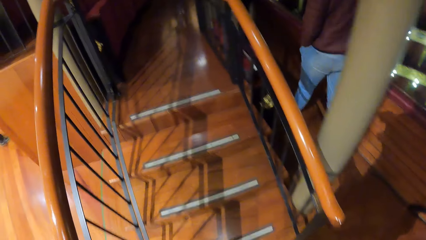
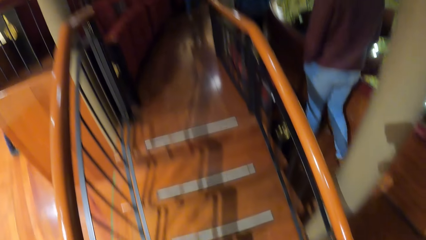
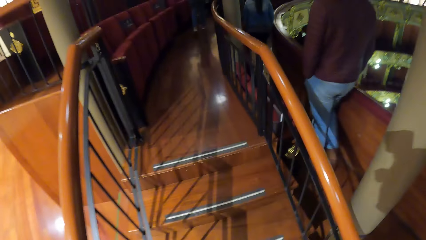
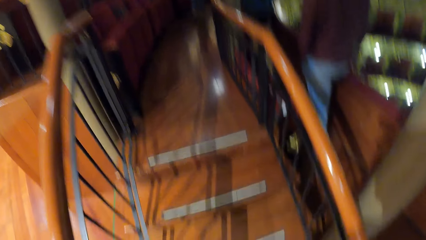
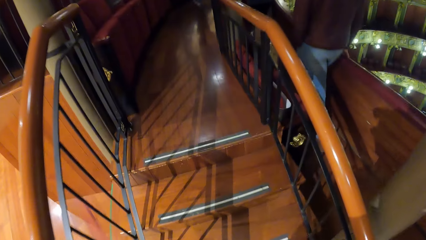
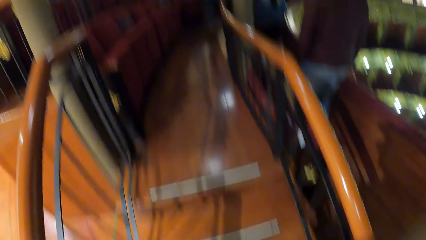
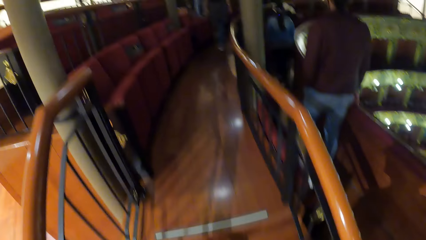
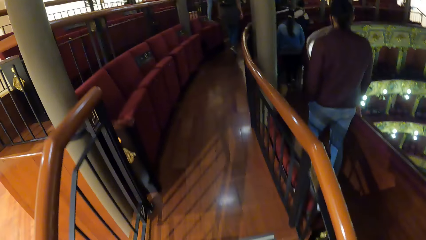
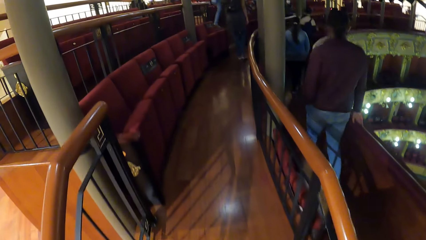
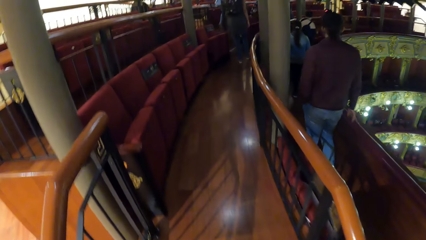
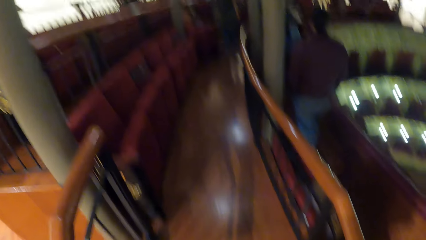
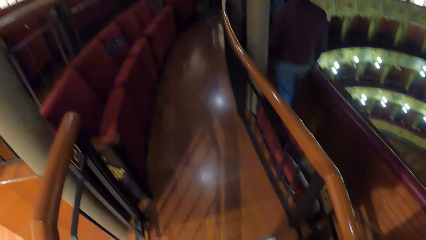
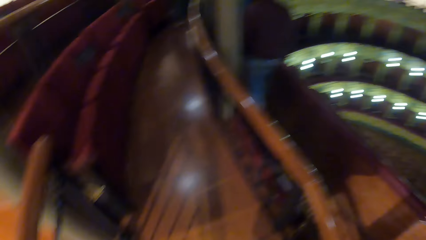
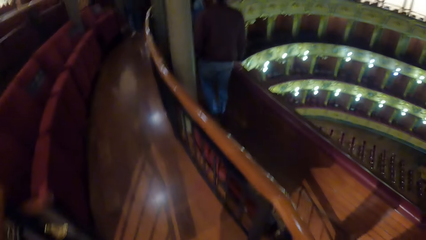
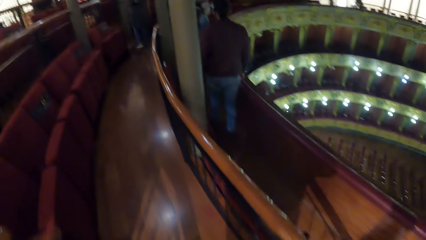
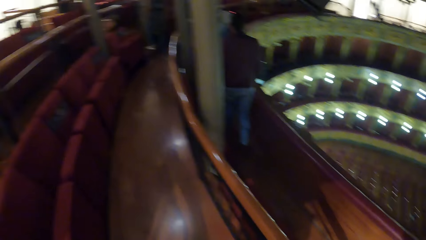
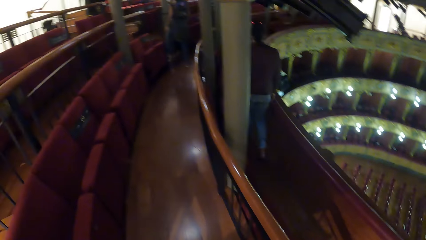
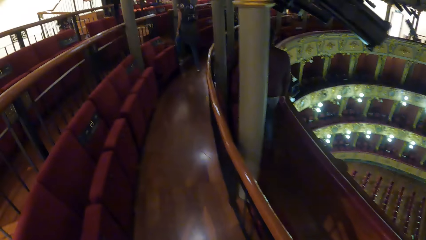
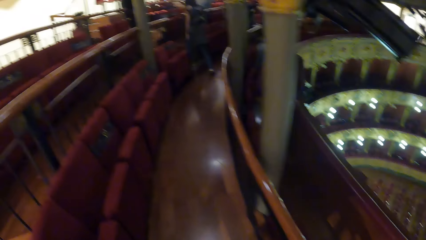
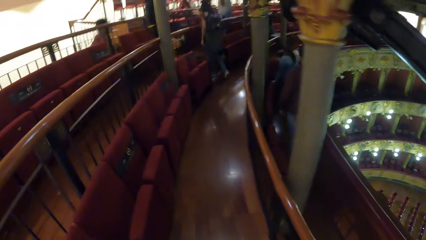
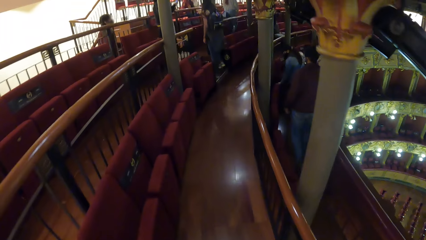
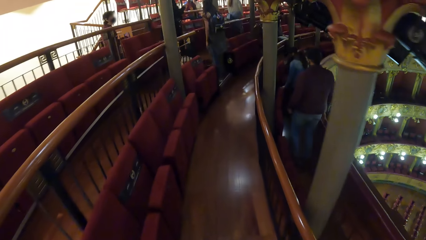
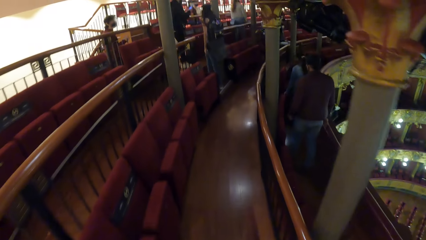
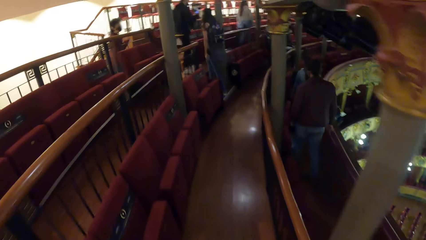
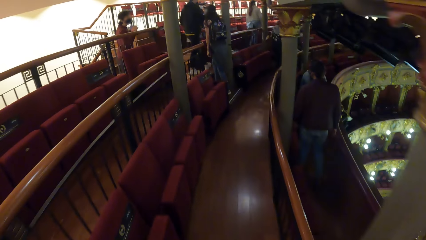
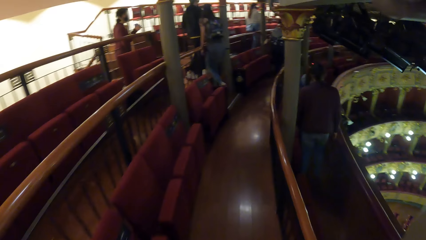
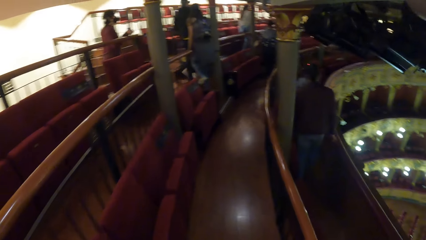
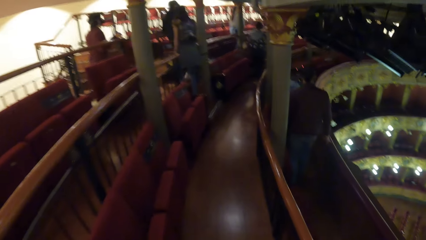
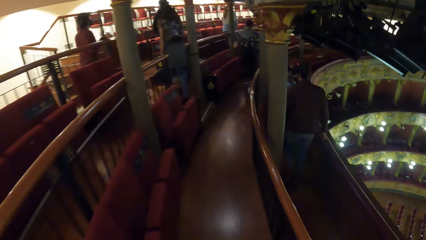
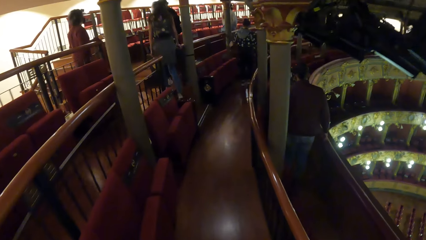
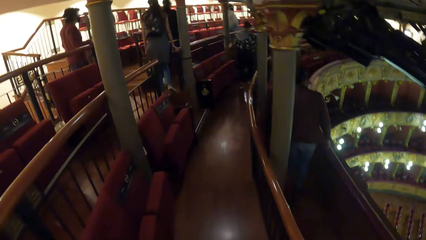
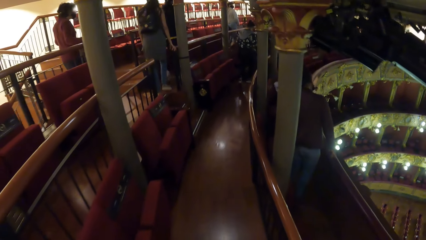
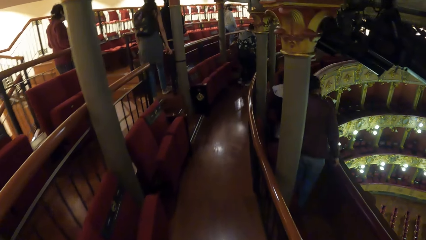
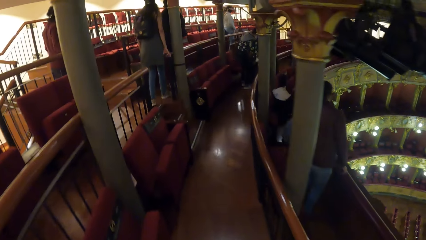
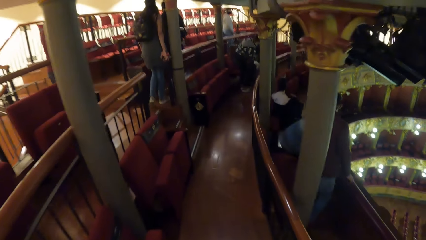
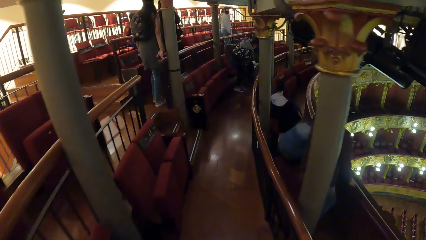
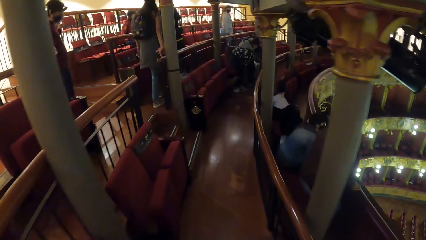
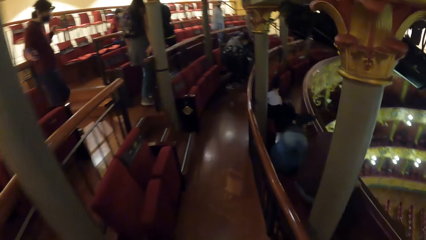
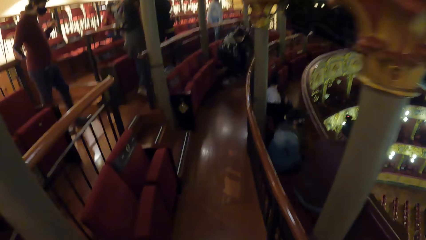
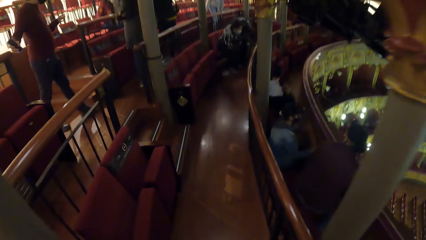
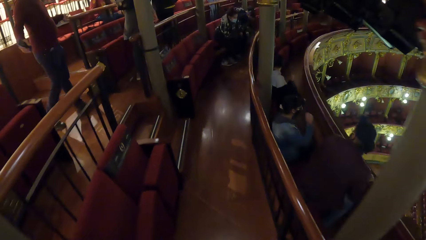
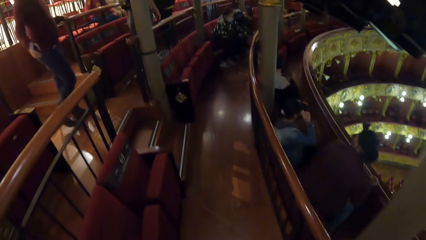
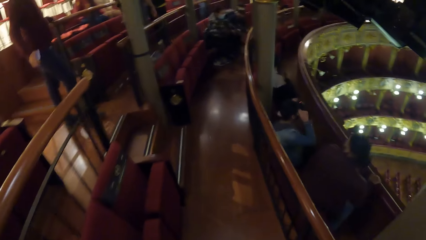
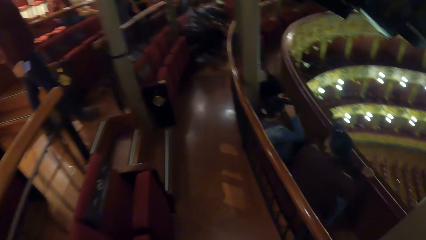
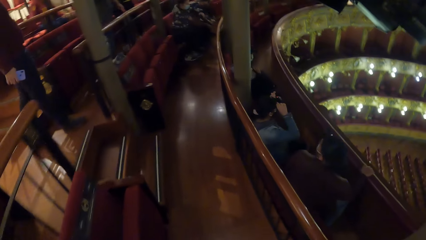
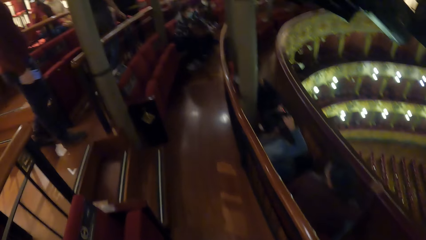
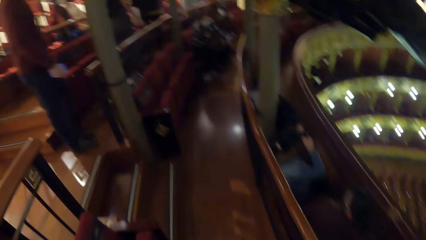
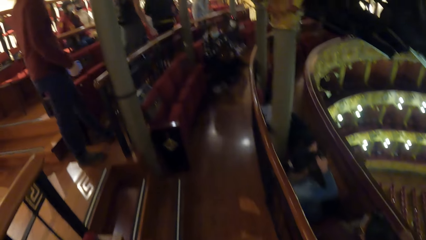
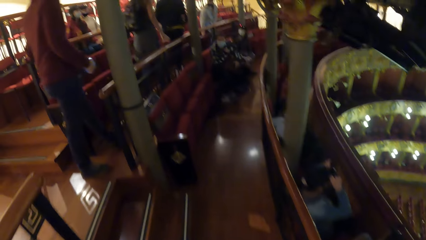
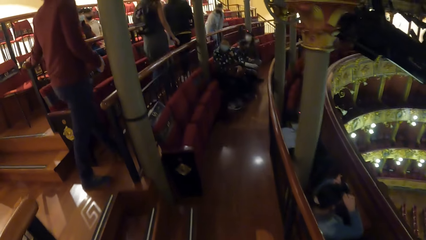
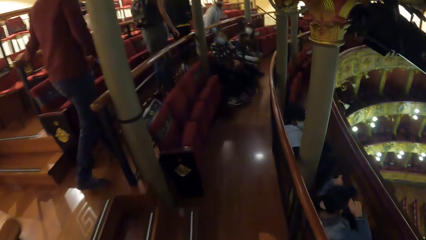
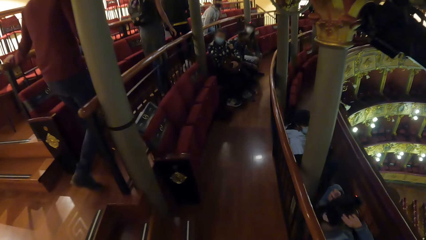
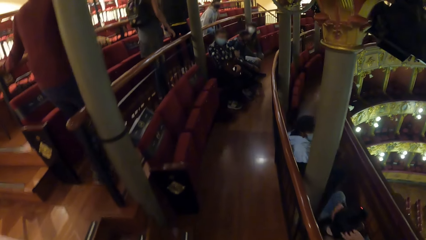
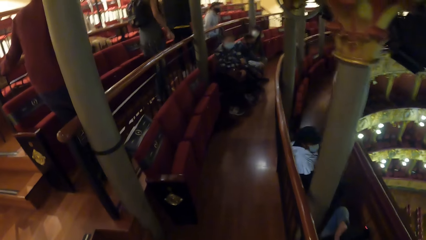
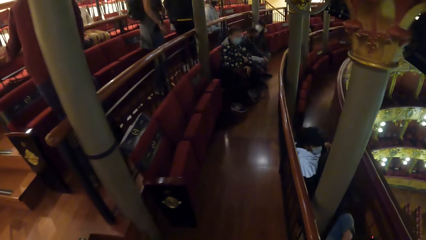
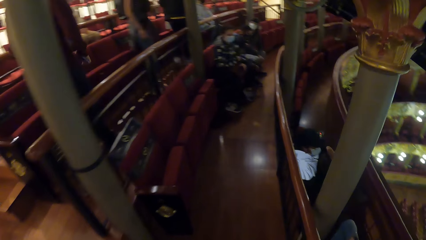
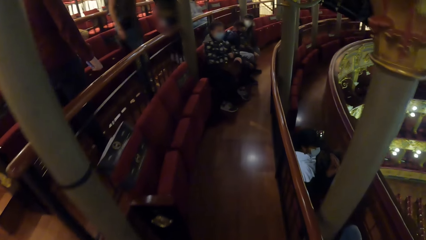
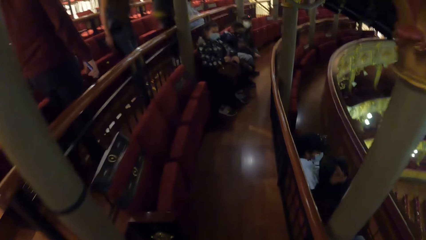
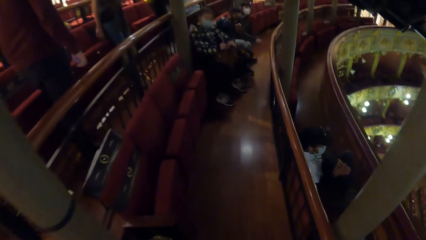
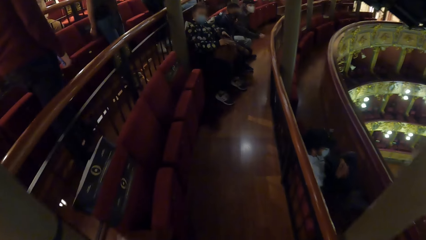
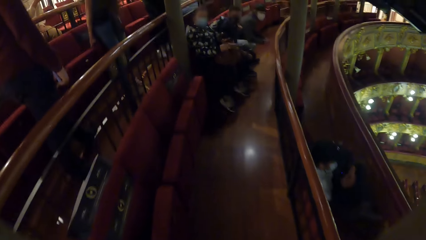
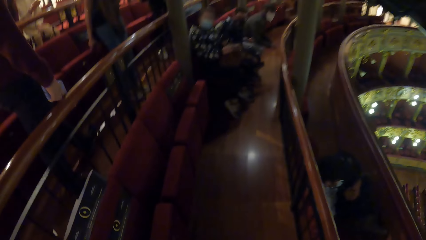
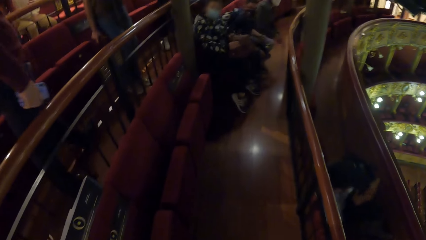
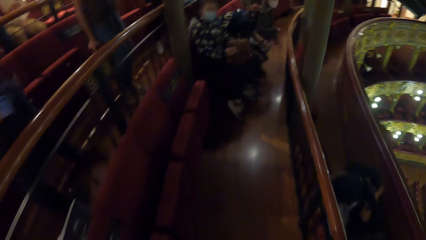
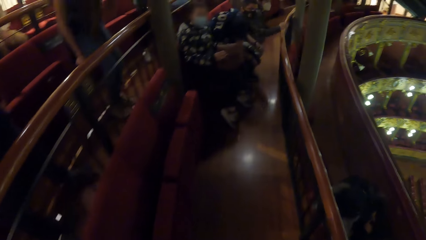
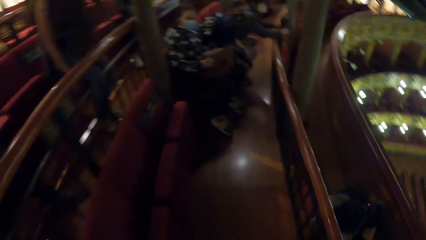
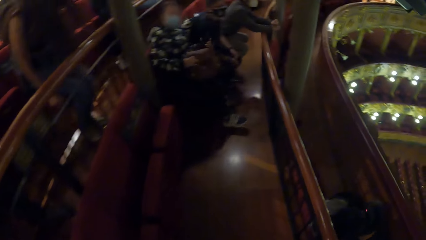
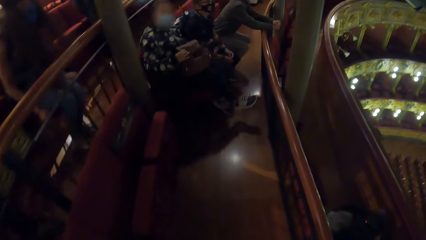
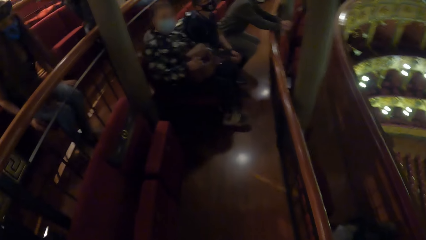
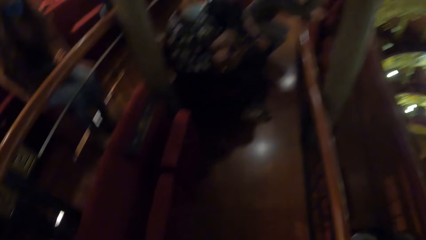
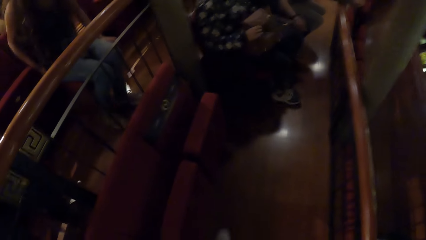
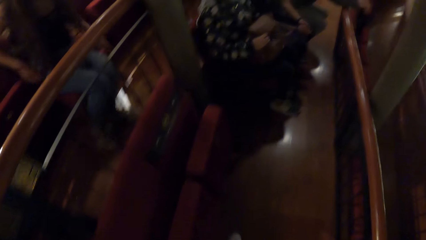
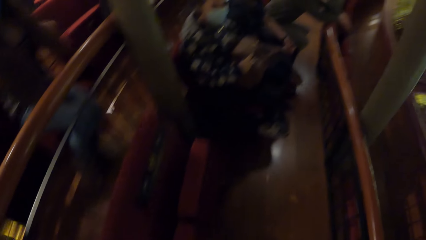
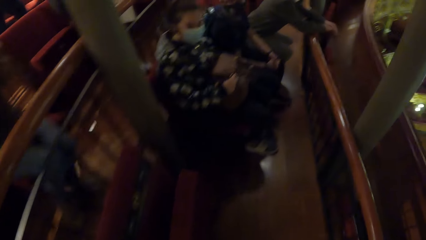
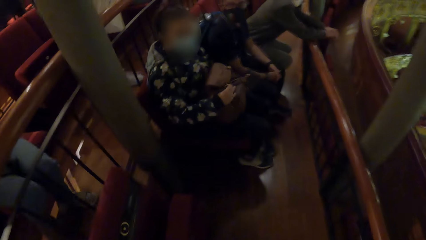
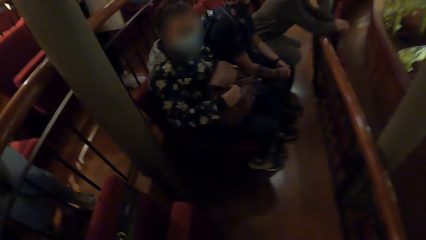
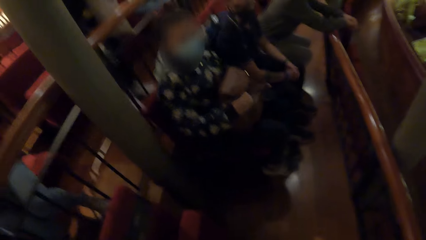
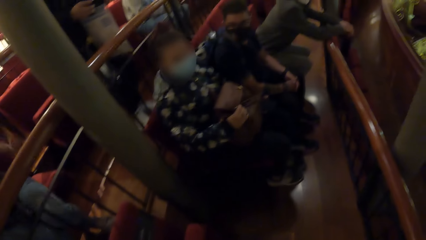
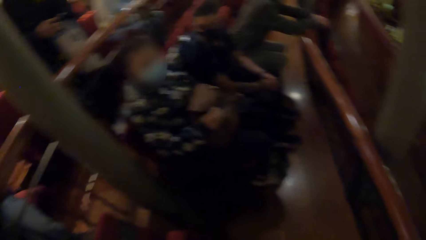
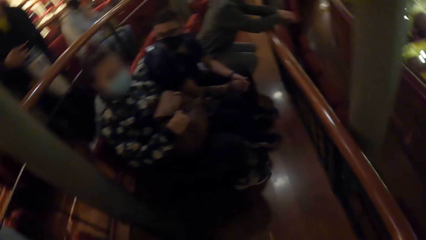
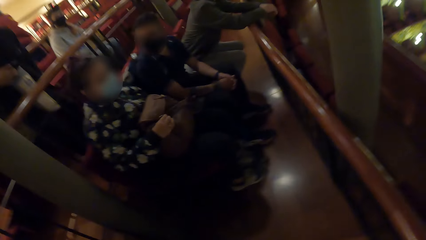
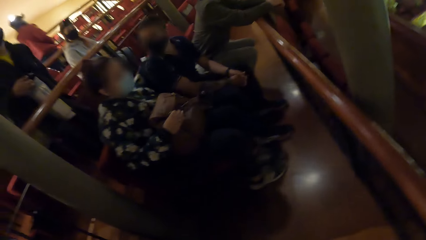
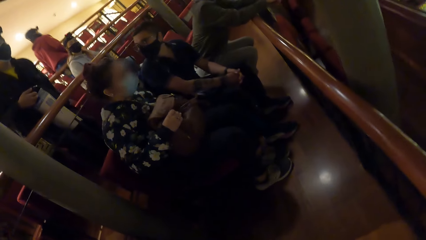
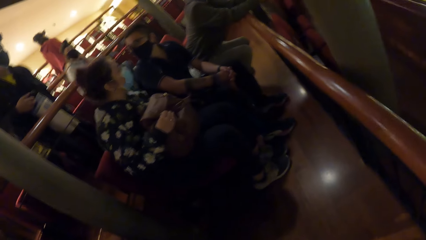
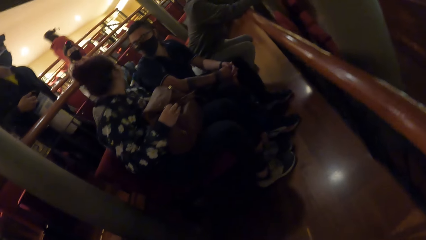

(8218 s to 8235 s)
The camera wearer climbs up the stairs. They walk in the corridor. They interact with a woman.
